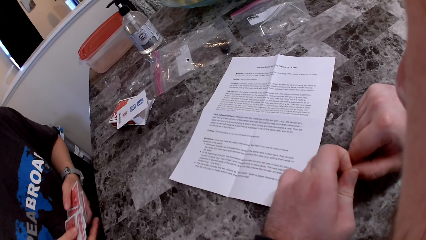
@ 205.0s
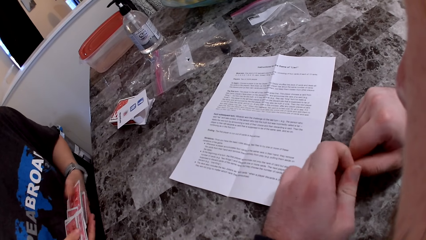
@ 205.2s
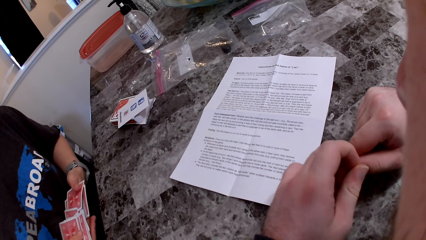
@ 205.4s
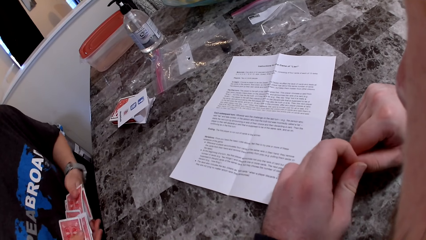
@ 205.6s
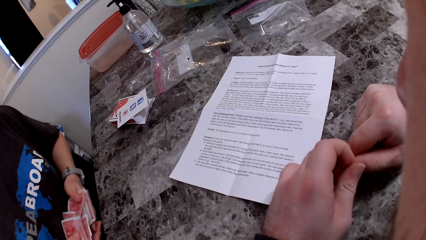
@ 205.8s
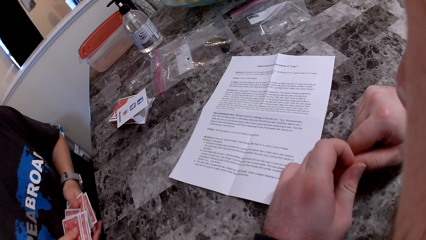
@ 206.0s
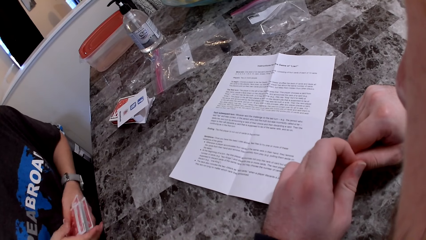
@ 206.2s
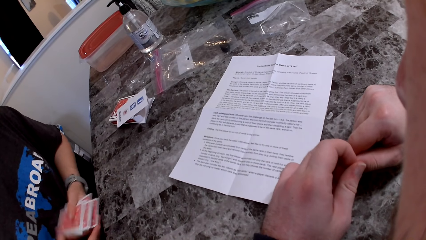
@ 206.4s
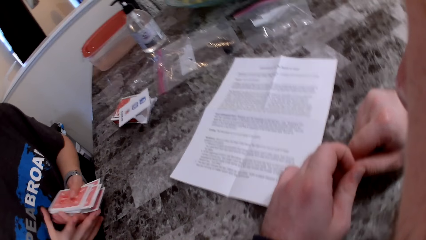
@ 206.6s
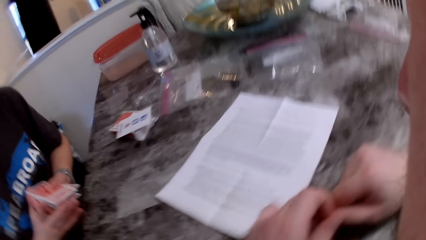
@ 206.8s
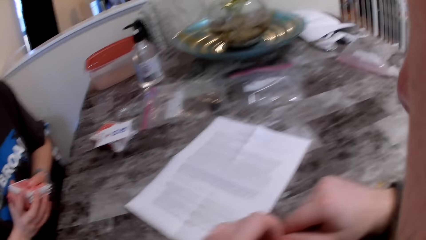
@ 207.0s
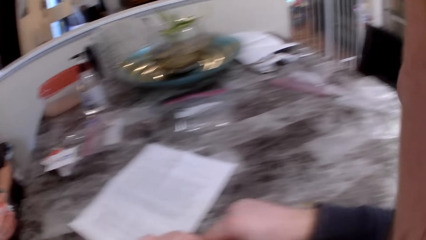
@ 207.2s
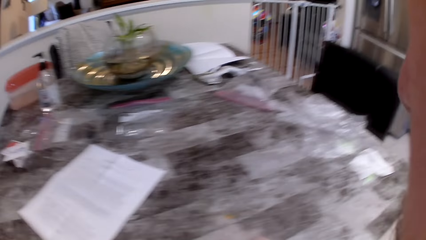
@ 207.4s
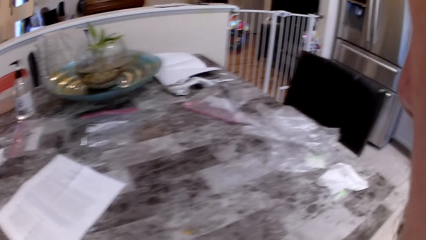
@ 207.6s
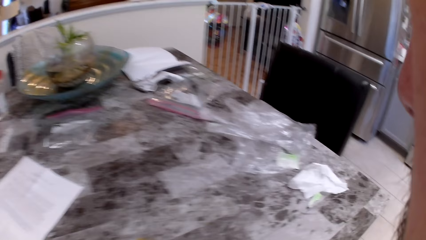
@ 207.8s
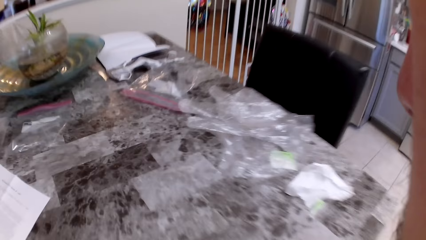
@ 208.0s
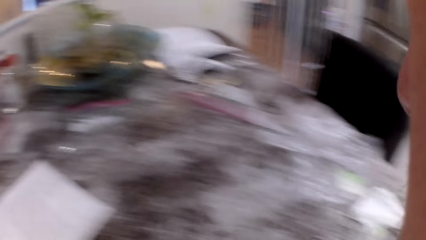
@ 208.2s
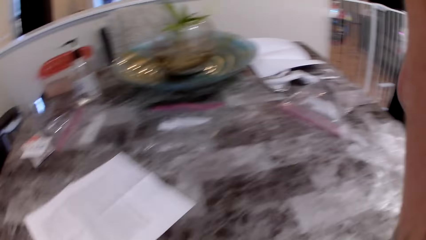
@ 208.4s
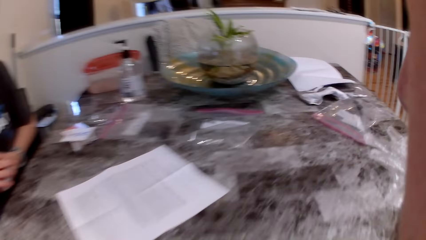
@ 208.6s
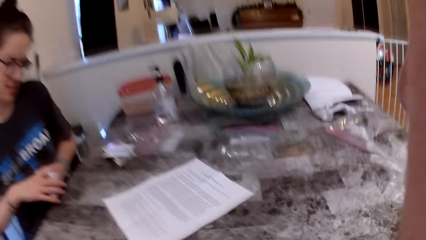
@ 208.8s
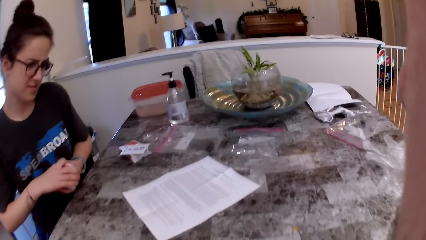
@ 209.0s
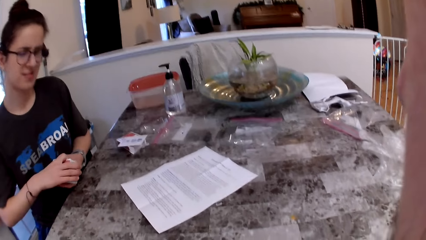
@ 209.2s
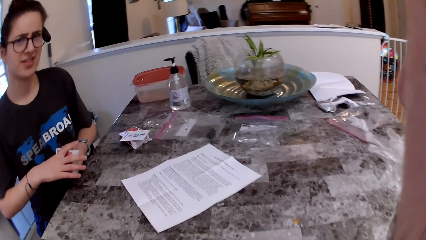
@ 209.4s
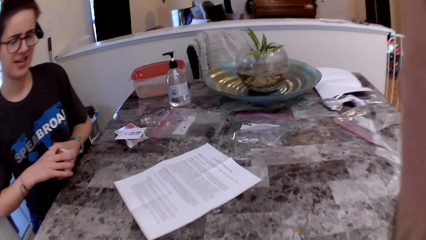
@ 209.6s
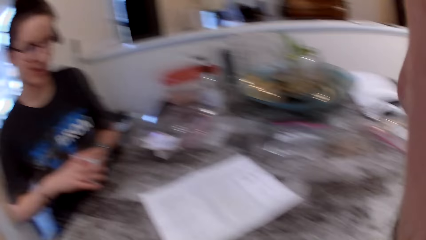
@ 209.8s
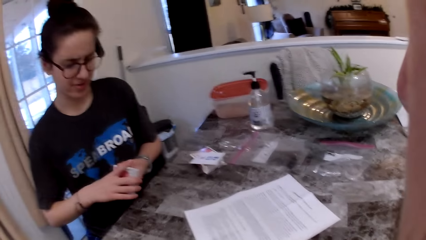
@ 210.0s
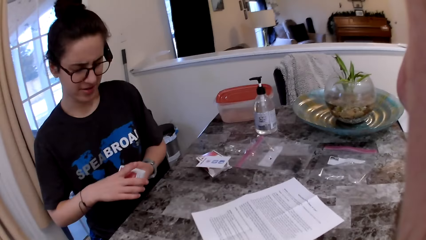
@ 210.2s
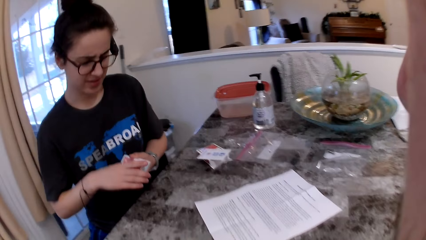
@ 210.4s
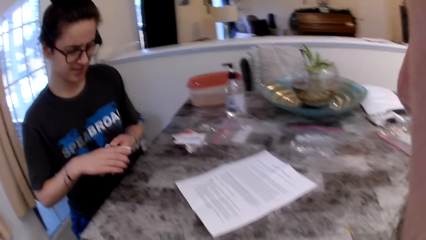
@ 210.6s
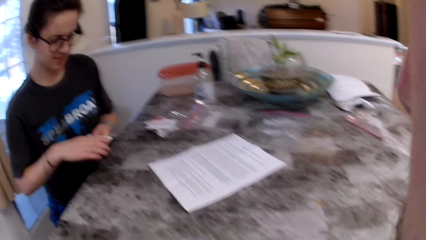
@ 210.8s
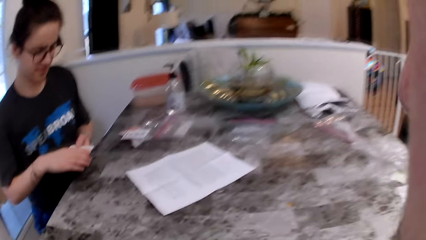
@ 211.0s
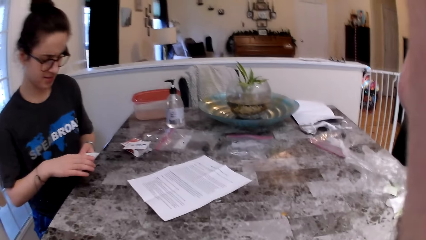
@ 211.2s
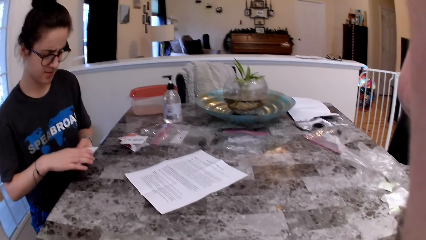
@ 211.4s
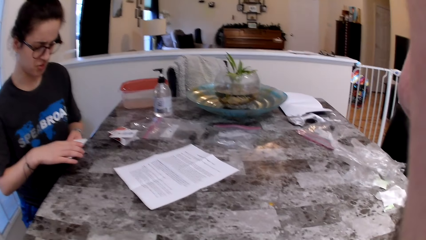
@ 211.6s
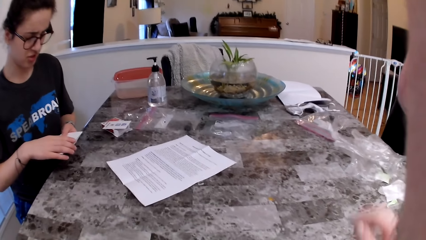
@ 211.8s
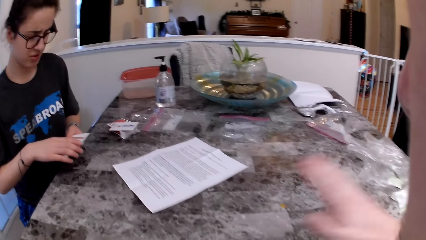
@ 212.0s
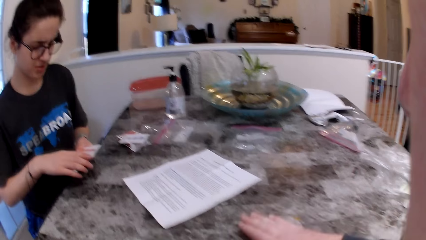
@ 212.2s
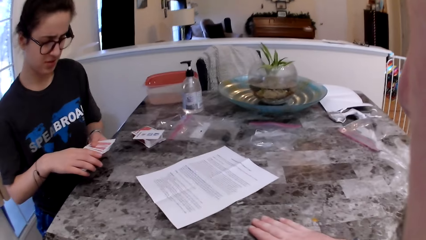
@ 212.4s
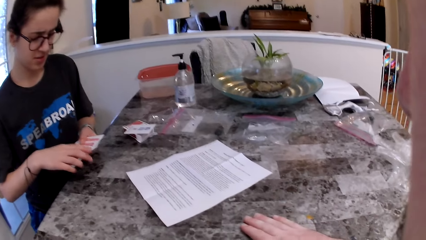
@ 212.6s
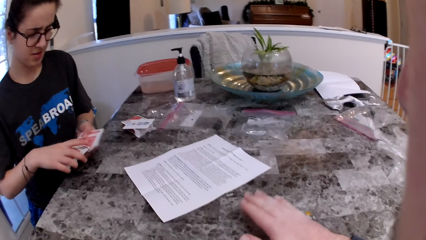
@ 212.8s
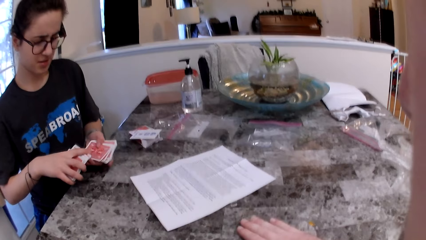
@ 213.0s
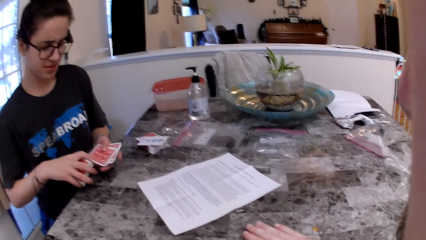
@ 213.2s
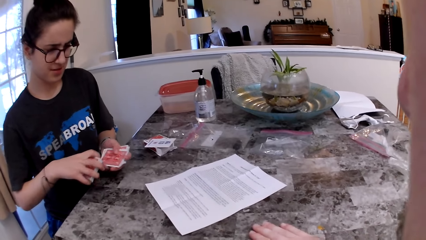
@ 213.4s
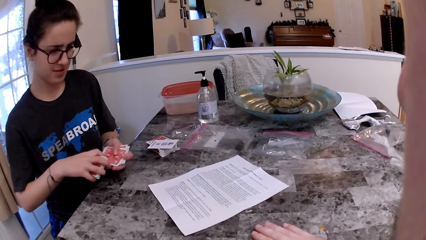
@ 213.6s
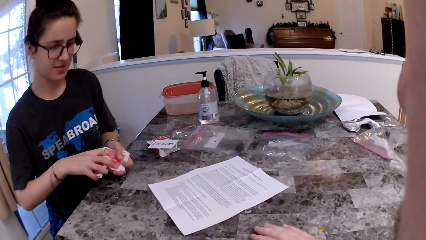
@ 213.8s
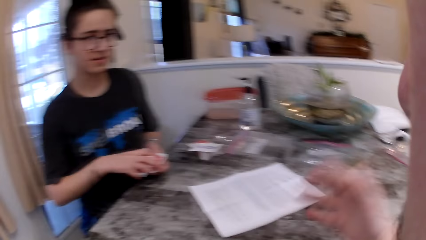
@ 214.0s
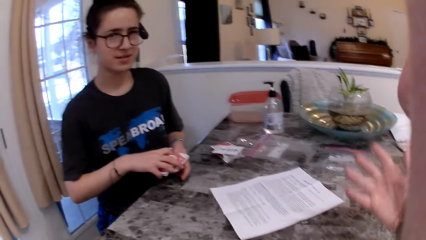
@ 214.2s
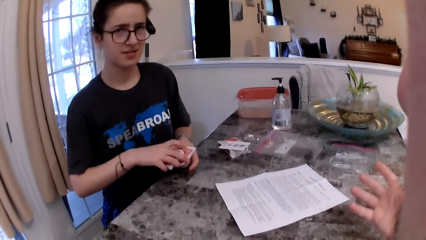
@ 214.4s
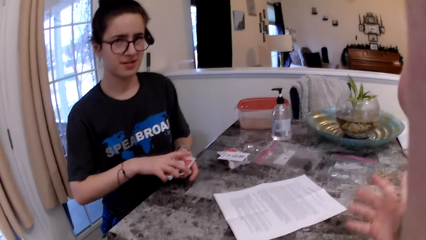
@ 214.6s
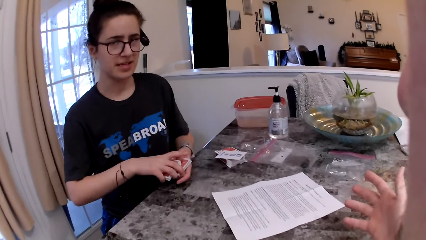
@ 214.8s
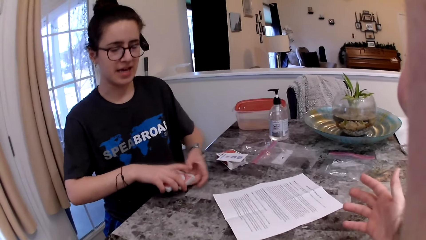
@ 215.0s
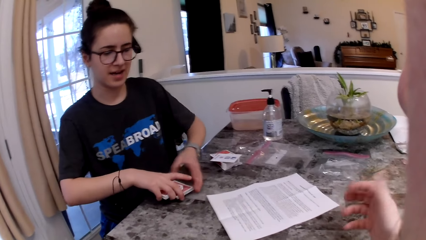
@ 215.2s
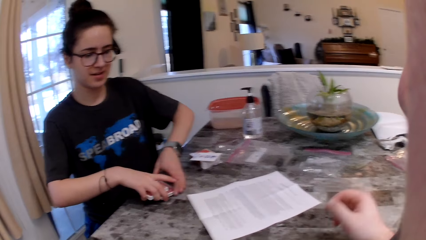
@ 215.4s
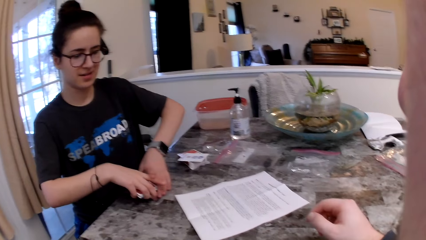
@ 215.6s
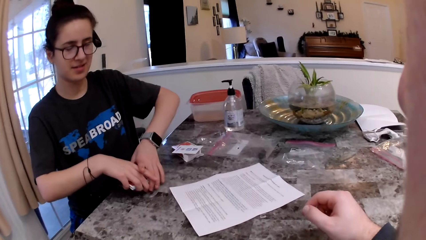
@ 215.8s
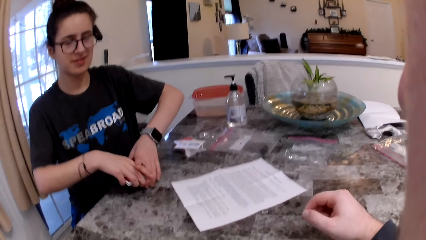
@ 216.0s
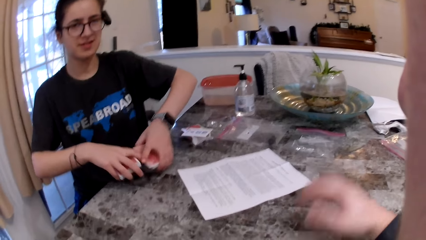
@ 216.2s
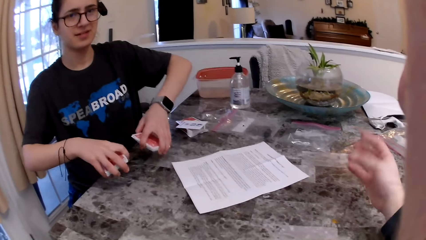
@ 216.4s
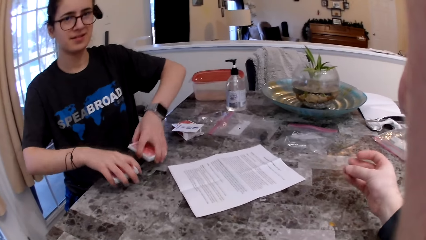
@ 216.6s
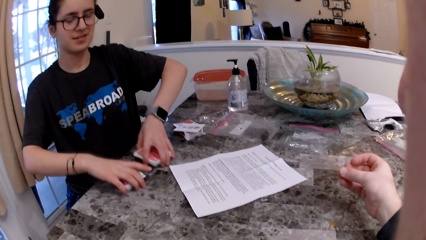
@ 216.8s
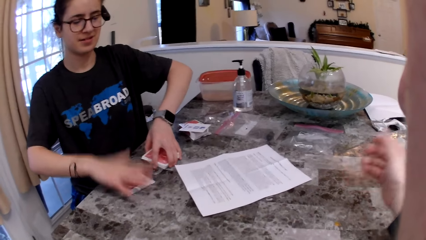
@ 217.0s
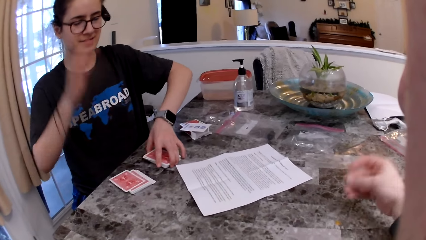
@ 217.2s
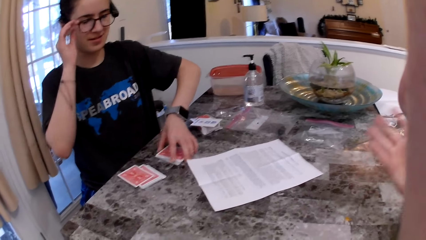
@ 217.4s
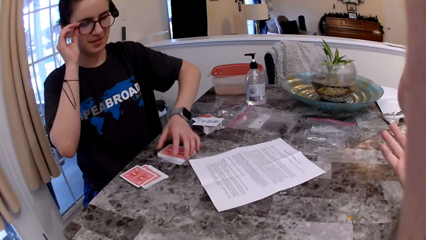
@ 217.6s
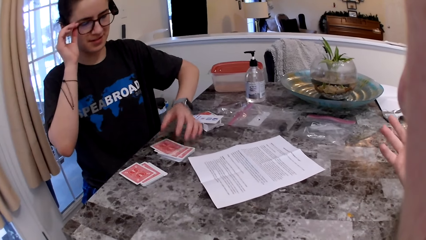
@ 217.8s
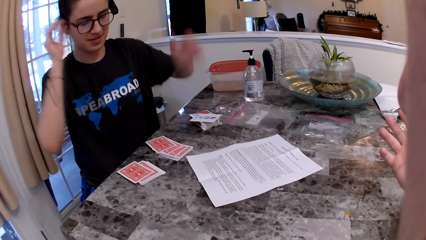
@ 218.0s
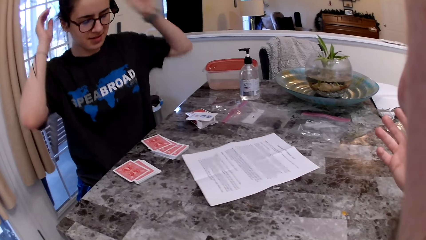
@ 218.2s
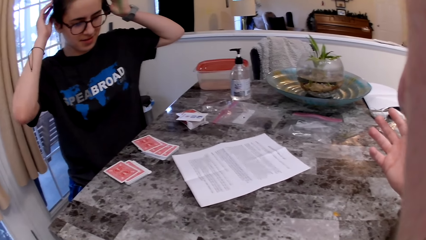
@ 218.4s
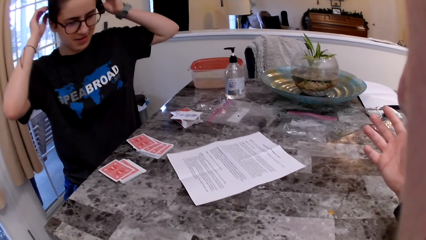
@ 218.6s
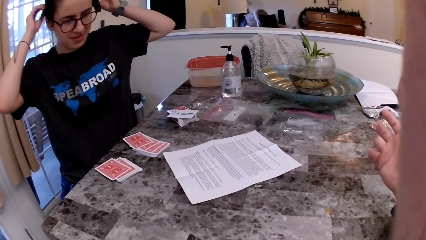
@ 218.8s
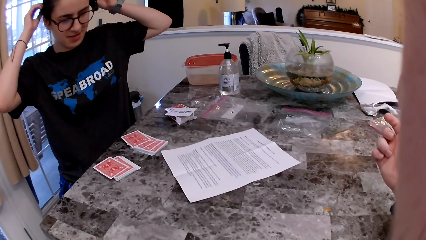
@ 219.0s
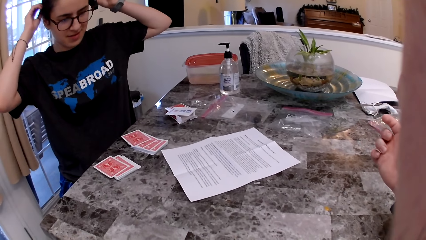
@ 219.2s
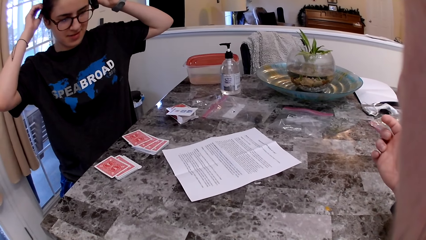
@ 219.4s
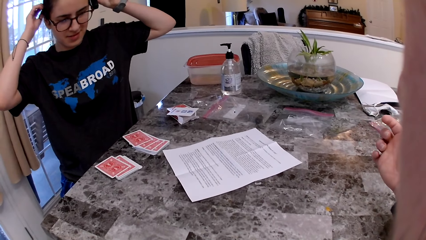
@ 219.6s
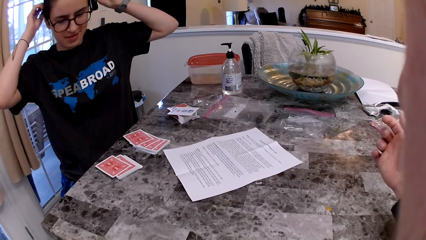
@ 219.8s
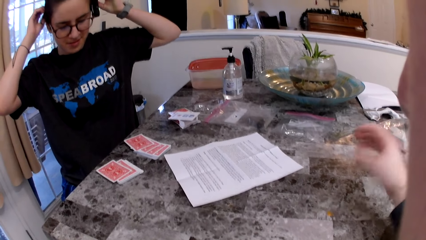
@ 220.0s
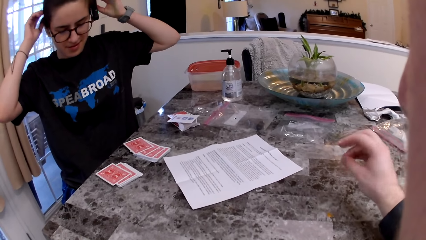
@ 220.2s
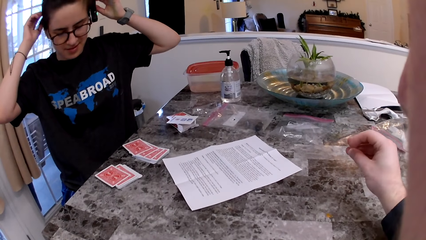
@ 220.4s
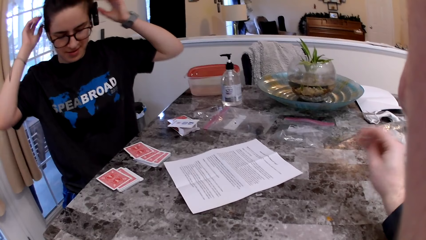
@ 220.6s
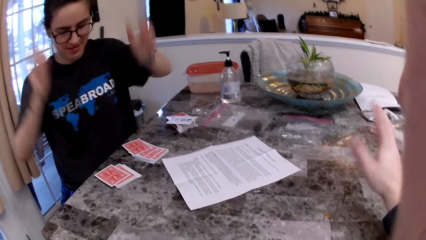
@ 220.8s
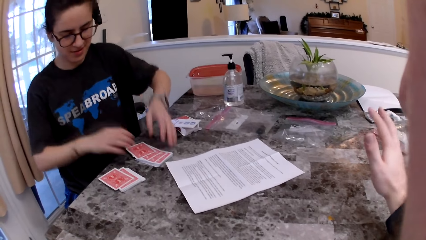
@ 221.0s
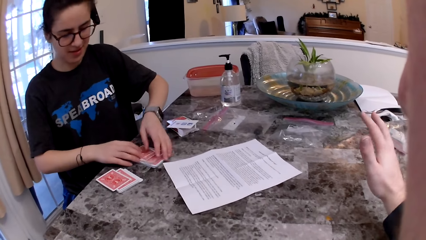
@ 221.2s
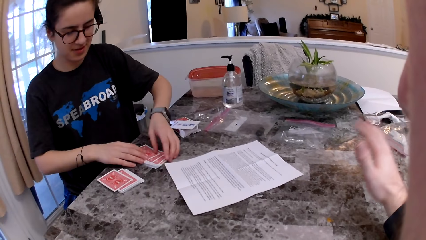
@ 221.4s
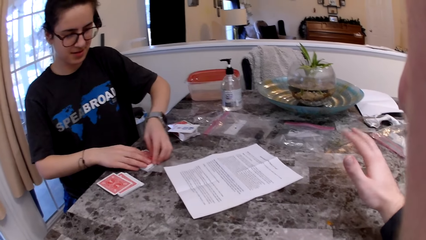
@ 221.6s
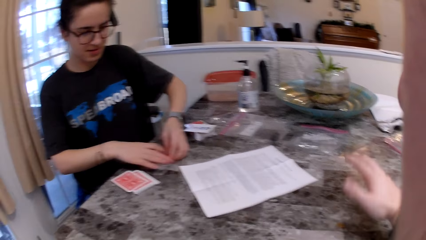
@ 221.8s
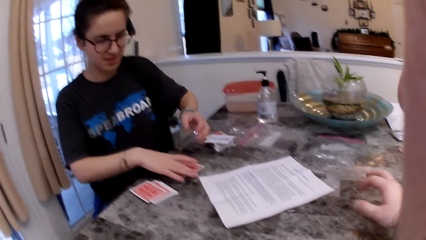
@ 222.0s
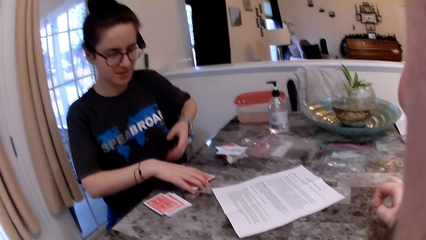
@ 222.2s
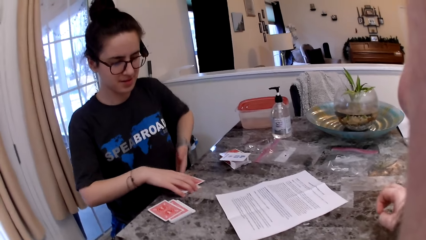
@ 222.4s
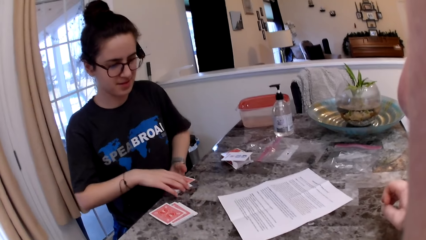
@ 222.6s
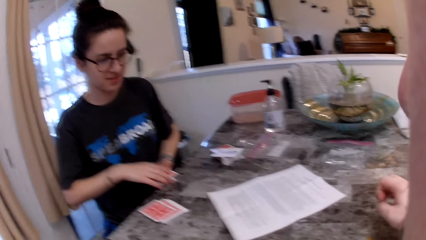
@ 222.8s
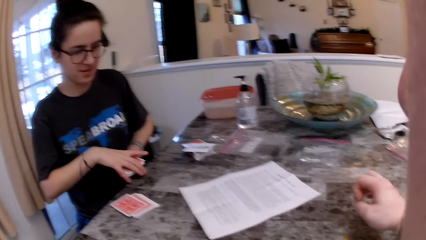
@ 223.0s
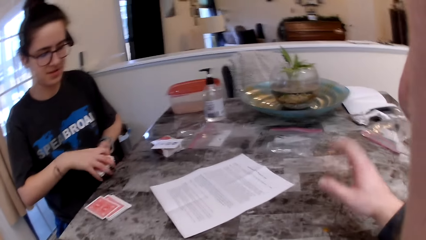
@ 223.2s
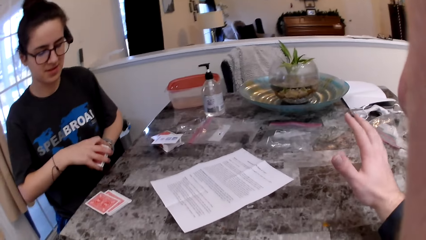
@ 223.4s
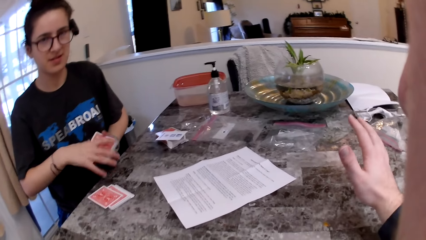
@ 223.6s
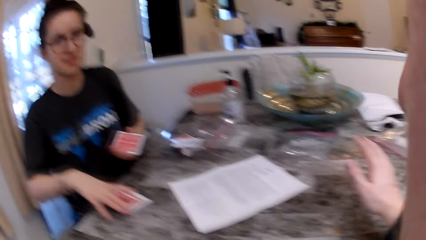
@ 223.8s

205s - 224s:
The camera wearer talks to a woman. They stare at the table and look around the kitchen. The woman talks to the camera wearer. The camera wearer stares at the woman. The woman shuffles the play cards, places the play cards on the table, touches her hair, and picks up the play cards from the table.
